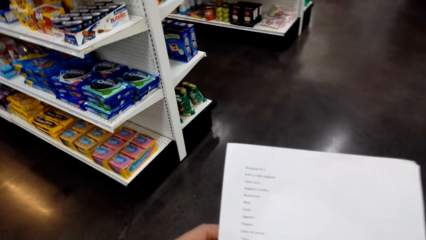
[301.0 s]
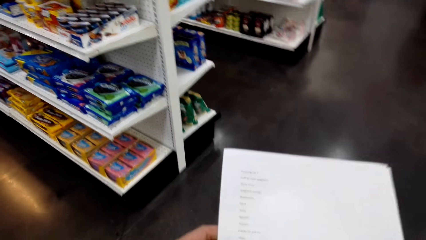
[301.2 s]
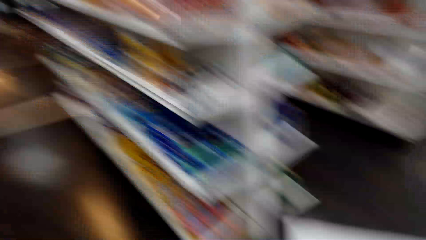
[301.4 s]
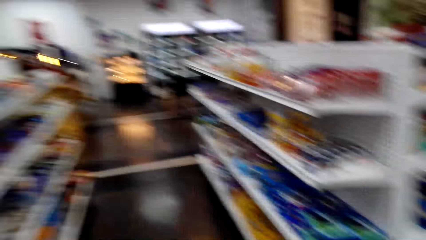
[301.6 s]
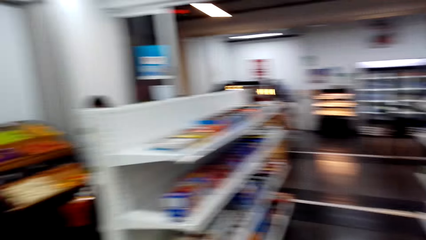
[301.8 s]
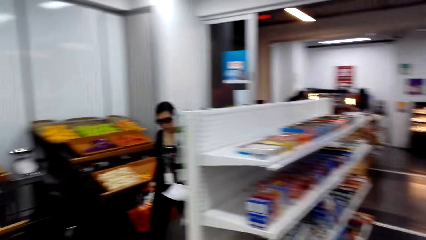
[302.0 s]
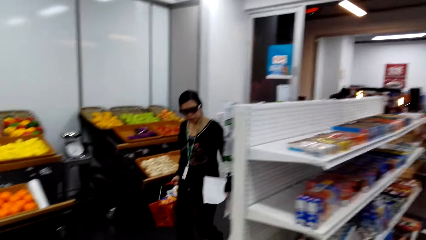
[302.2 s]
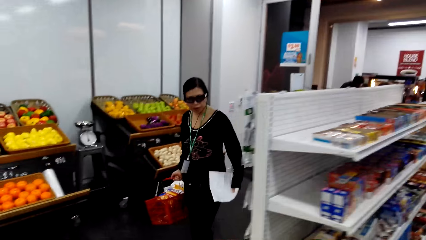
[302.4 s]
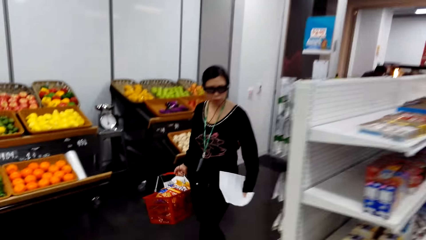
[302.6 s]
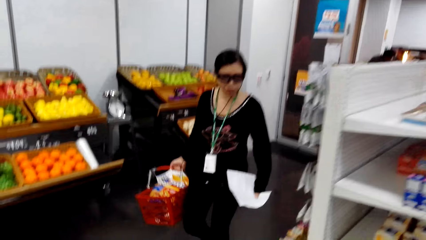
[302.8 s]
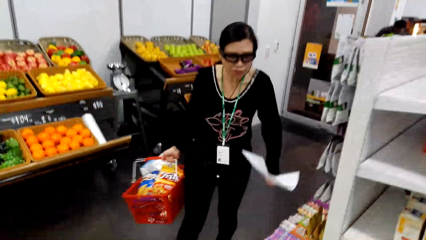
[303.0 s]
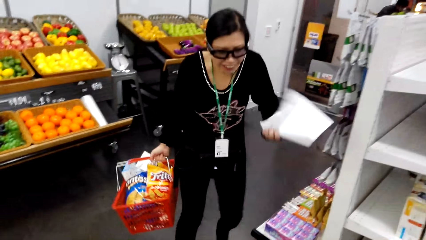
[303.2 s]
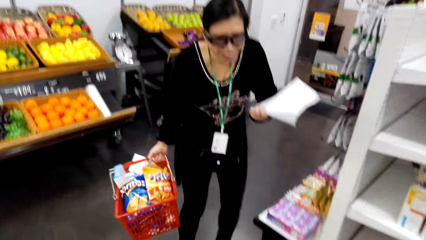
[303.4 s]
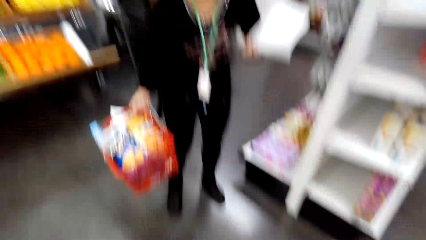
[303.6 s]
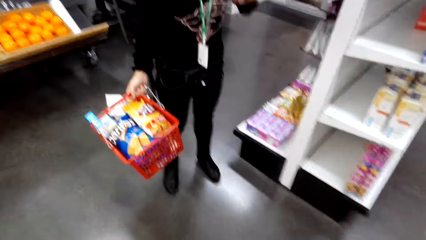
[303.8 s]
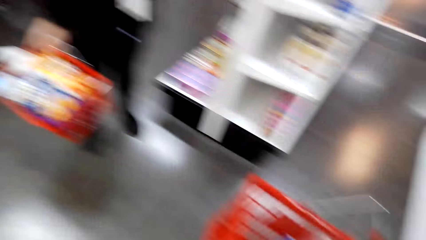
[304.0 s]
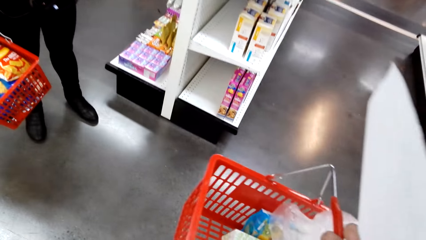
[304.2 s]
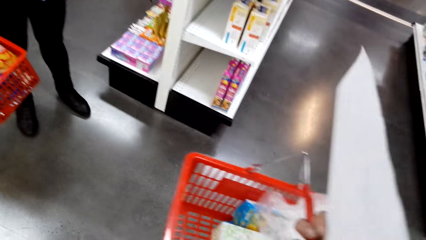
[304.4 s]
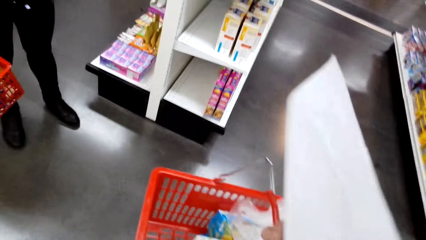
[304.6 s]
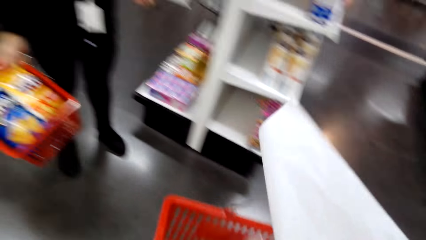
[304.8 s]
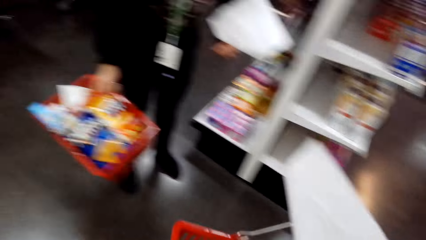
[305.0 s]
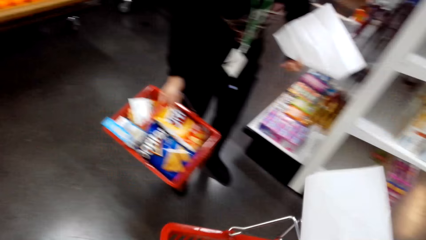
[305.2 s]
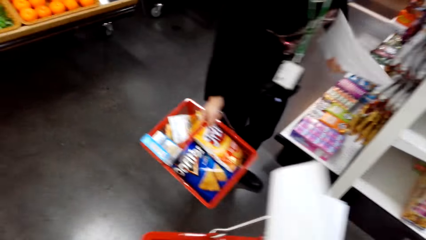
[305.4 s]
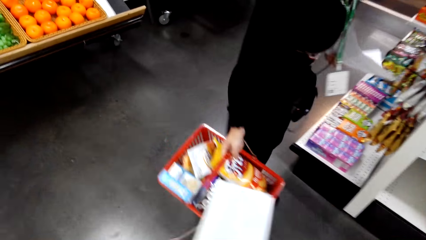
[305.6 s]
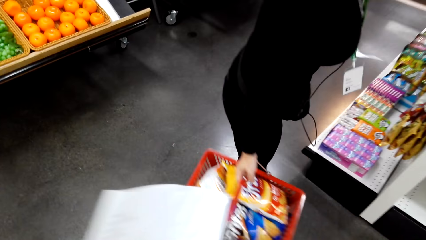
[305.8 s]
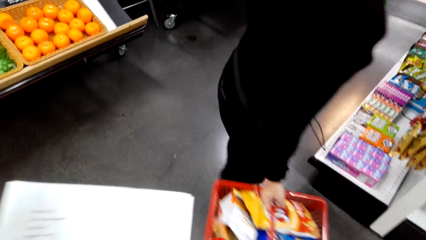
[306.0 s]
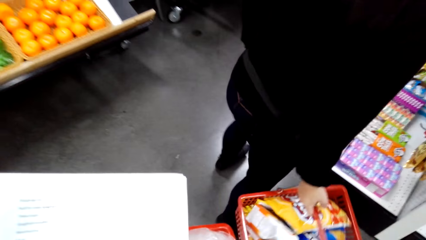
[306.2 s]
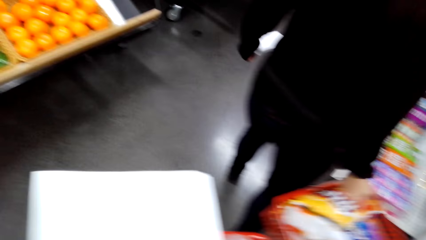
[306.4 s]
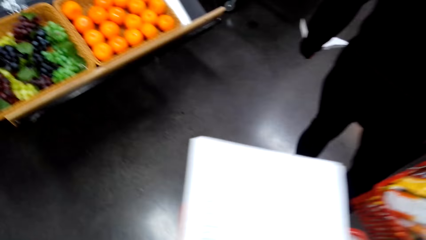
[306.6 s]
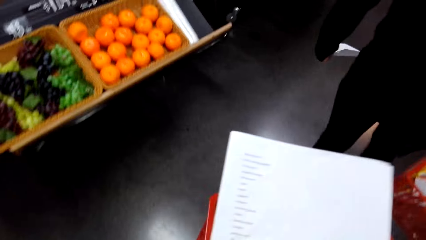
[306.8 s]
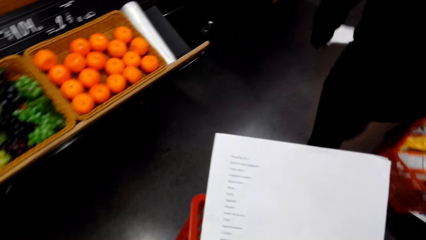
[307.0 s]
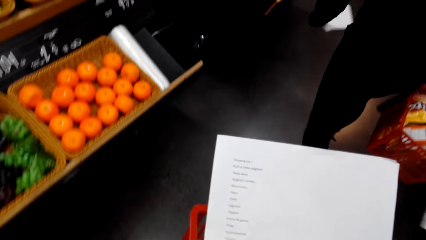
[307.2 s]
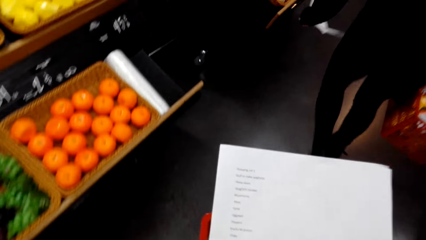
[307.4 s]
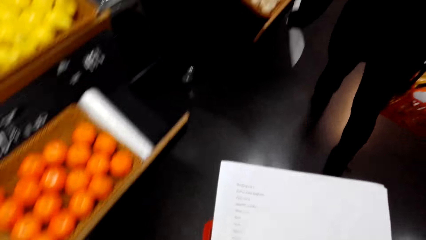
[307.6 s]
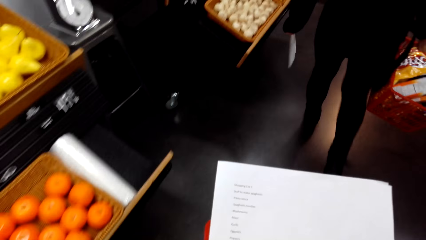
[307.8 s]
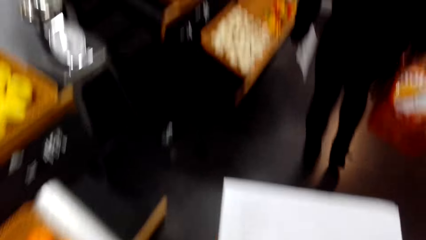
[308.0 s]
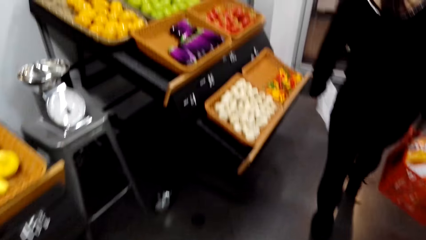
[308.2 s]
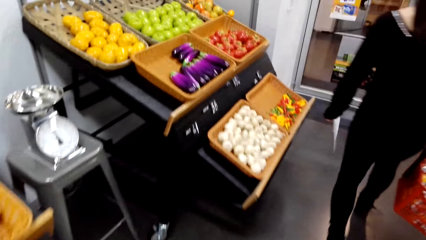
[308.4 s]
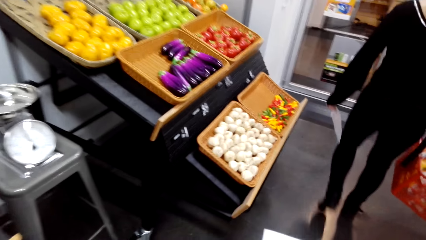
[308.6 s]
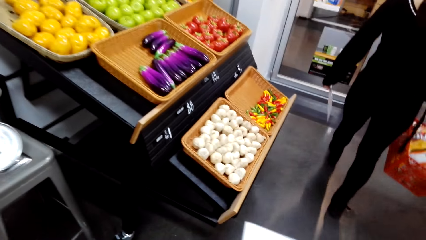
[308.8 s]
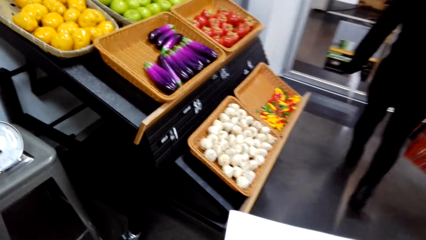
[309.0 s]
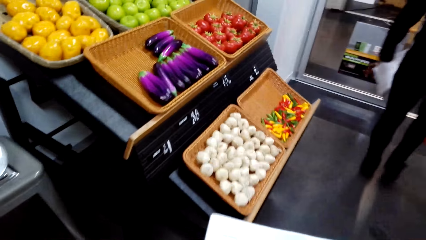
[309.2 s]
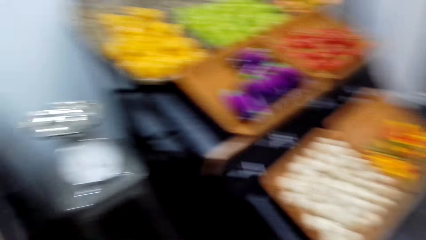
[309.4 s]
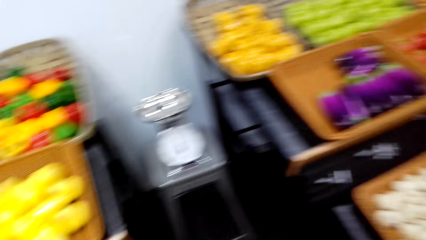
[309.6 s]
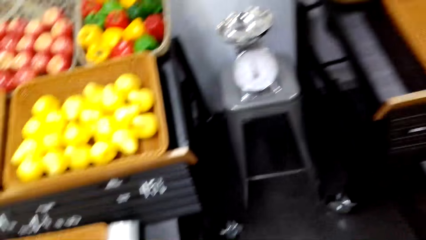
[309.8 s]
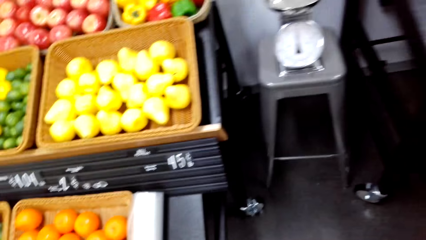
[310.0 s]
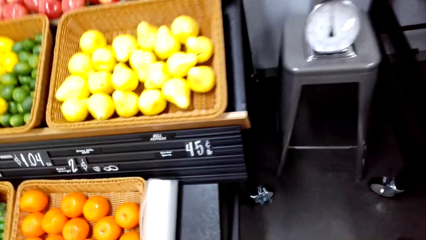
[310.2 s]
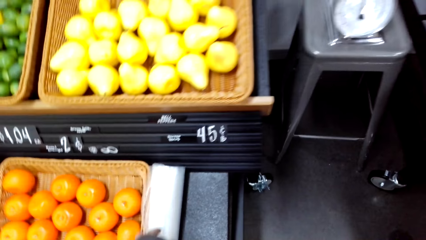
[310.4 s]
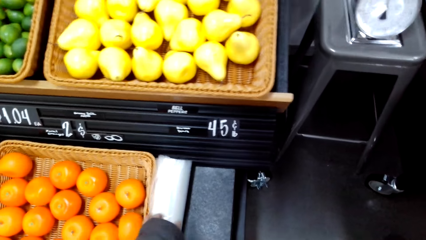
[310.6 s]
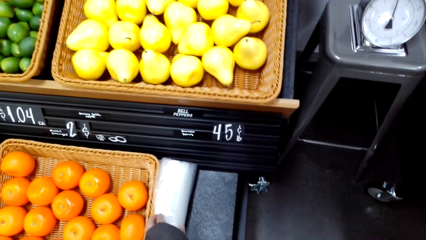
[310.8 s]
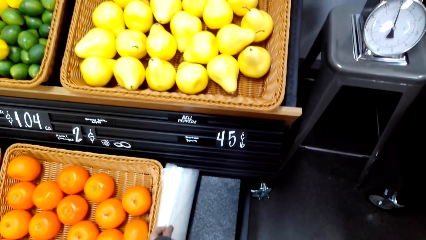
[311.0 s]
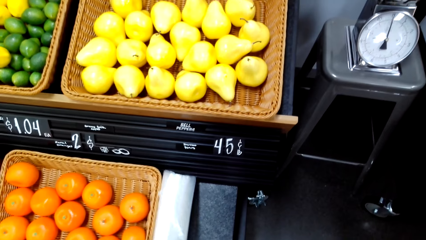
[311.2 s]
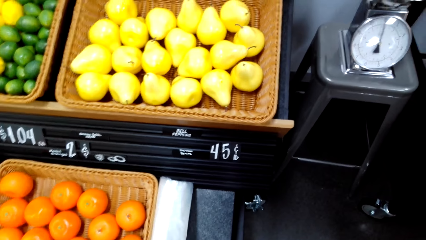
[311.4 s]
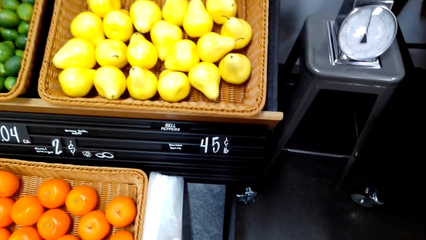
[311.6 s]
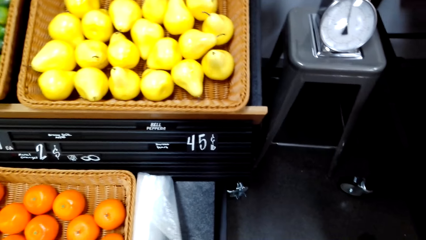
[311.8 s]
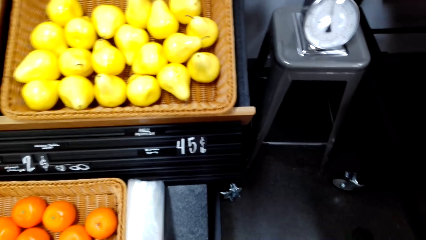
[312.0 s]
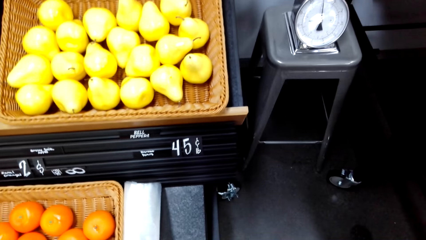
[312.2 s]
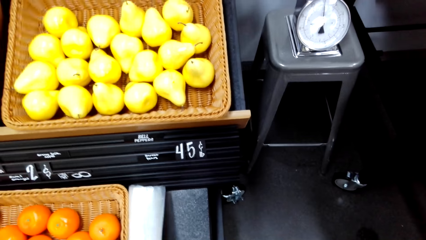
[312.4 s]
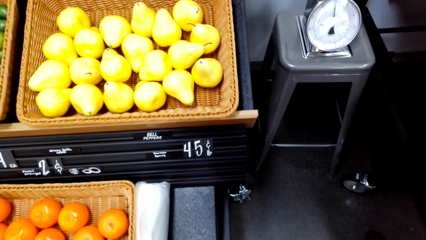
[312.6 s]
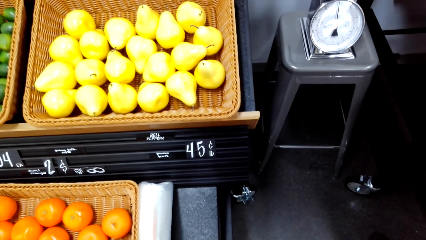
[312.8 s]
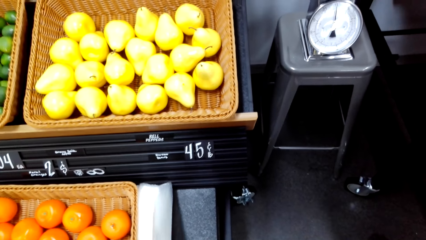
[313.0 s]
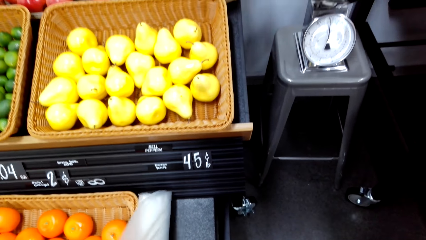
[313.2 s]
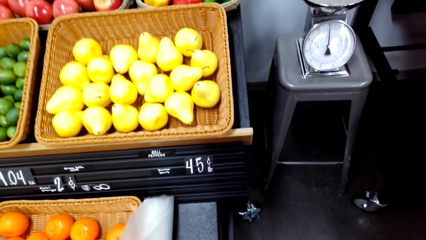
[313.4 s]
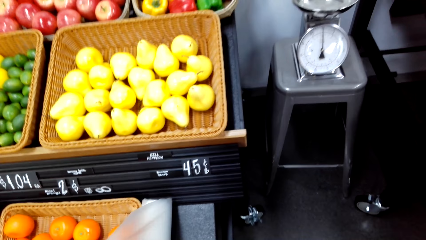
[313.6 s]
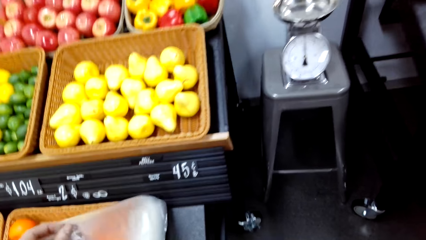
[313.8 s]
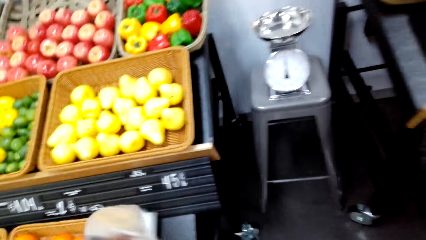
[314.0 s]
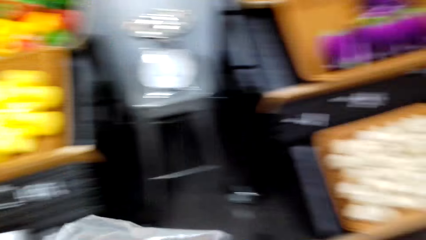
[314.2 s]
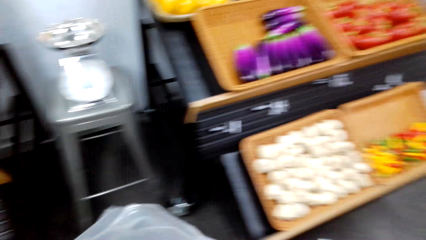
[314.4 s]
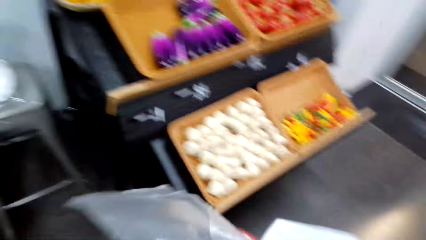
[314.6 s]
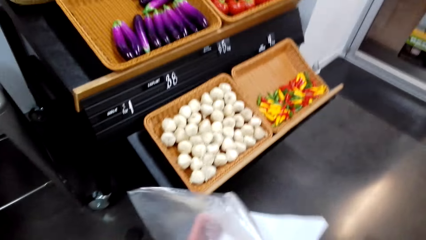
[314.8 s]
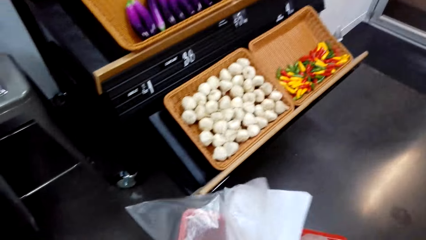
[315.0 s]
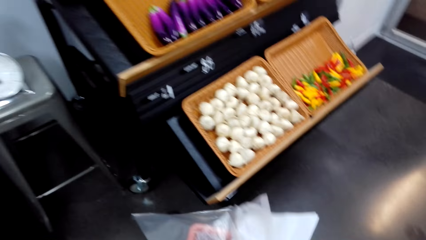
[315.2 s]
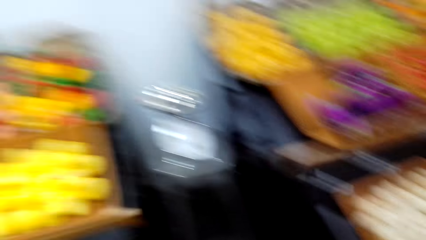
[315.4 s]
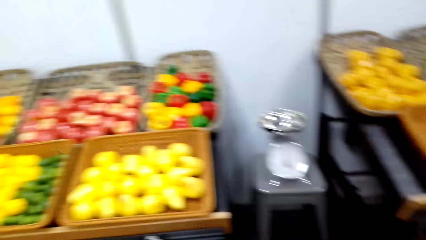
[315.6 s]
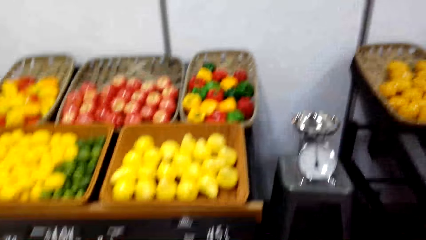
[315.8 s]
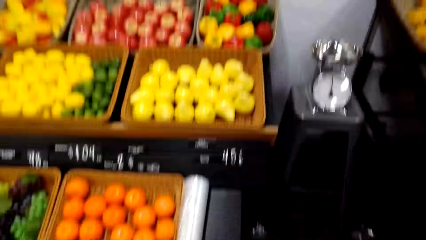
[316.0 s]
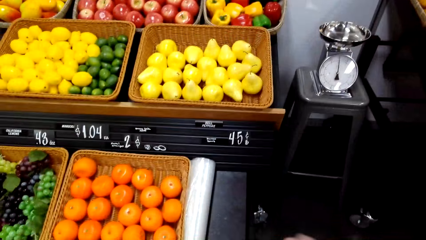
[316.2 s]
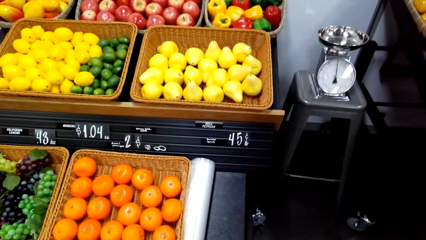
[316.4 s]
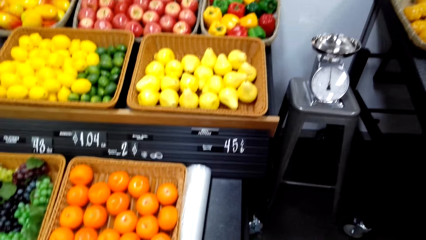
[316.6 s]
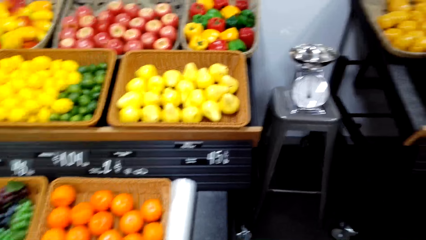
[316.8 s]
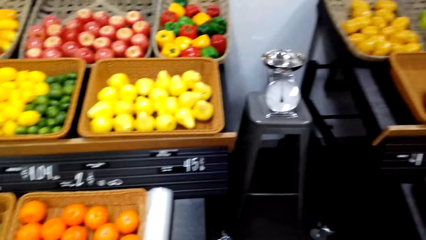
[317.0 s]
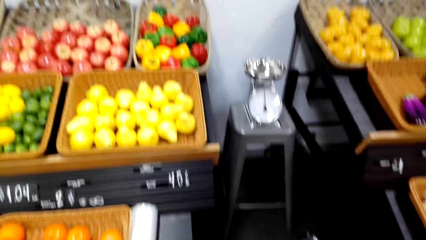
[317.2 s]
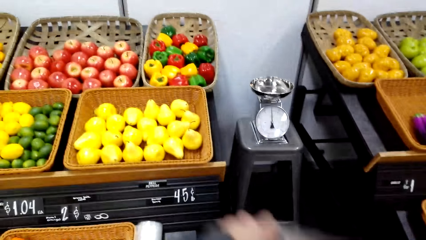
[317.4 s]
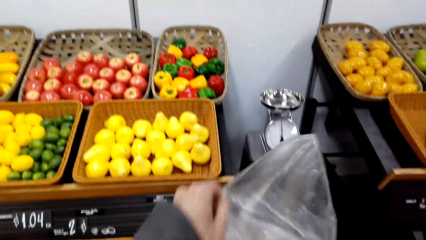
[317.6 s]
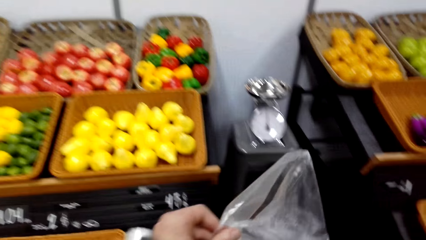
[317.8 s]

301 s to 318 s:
The camera wearer turns around. A man holds a shopping basket. The camera wearer turns around. They hold a shopping basket. They laugh with other people. The man walks around. The camera wearer holds a paper. They walk with the other people. The man walks around. The camera wearer turns around. They hold a polythene bag. They take the poly bag. They turn to the side. They hold the polythene bag. They turn to the side.
